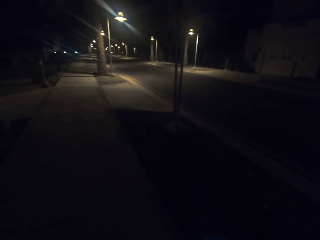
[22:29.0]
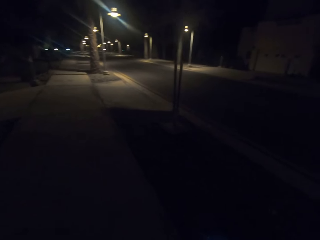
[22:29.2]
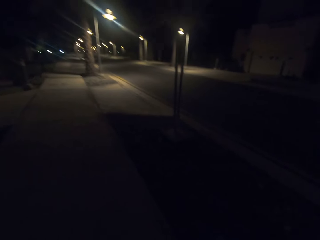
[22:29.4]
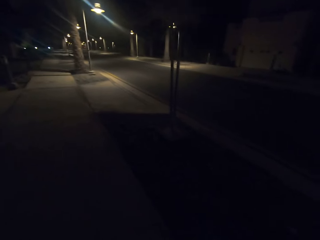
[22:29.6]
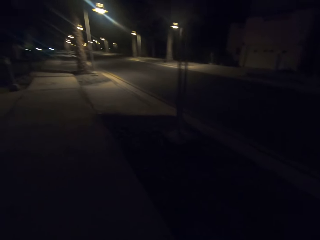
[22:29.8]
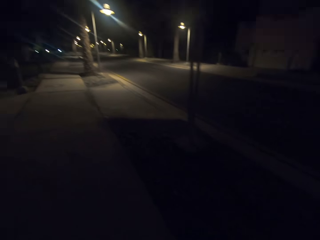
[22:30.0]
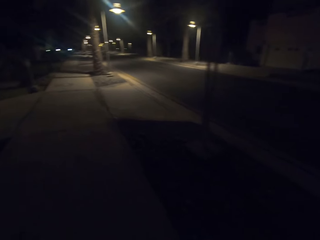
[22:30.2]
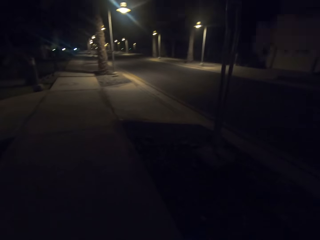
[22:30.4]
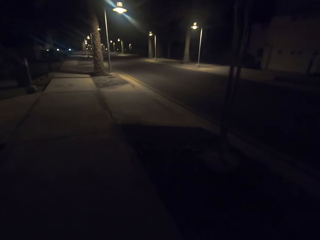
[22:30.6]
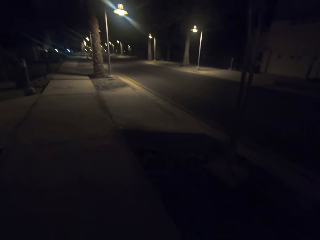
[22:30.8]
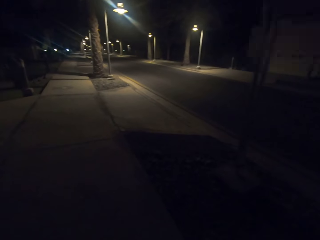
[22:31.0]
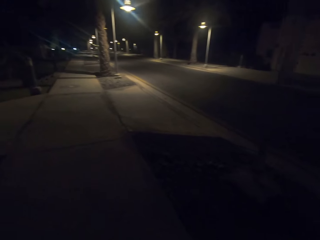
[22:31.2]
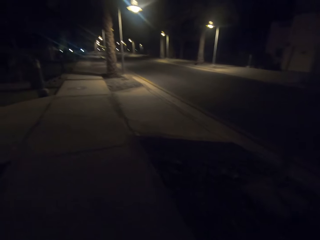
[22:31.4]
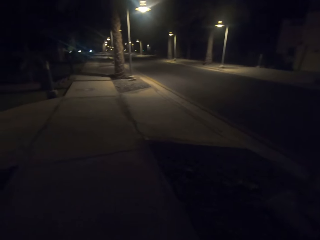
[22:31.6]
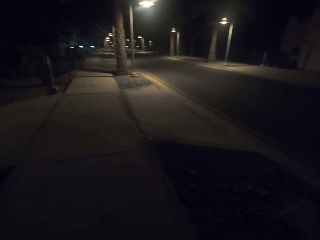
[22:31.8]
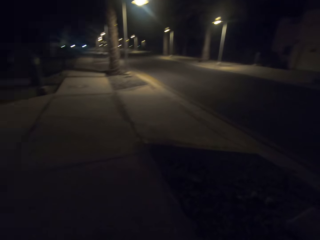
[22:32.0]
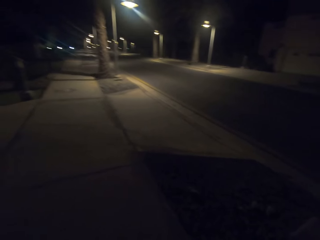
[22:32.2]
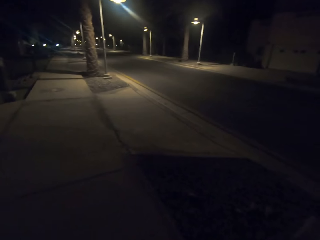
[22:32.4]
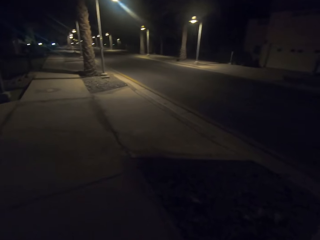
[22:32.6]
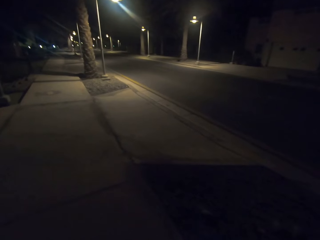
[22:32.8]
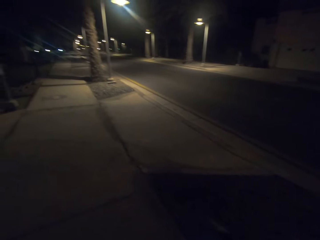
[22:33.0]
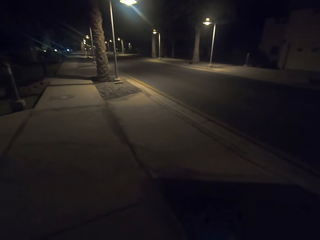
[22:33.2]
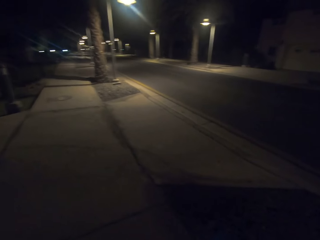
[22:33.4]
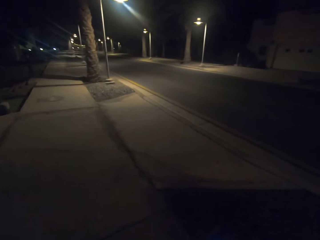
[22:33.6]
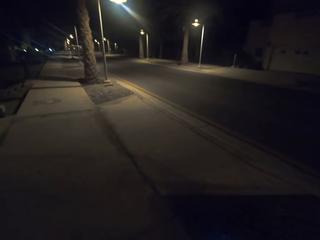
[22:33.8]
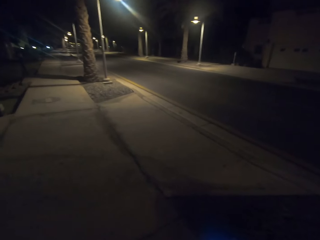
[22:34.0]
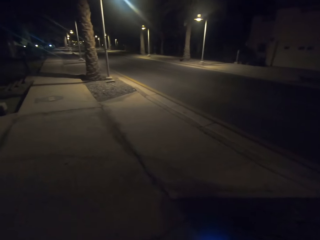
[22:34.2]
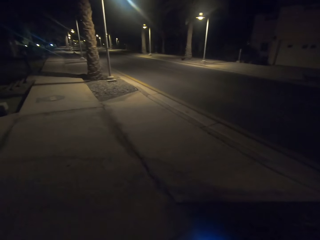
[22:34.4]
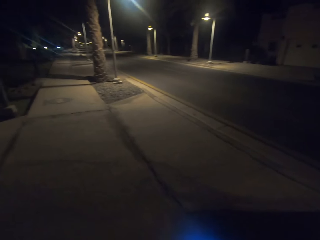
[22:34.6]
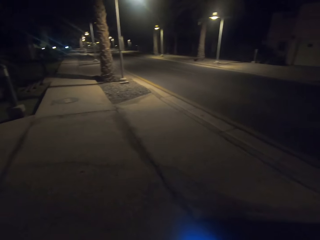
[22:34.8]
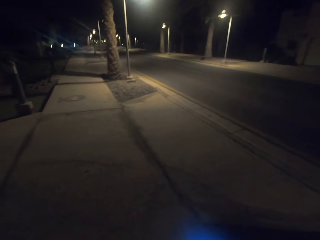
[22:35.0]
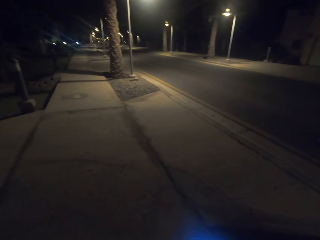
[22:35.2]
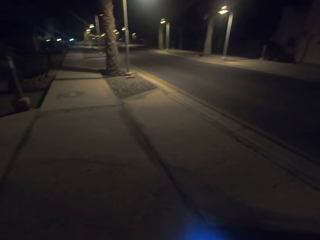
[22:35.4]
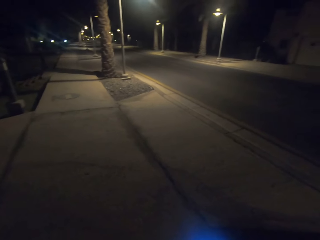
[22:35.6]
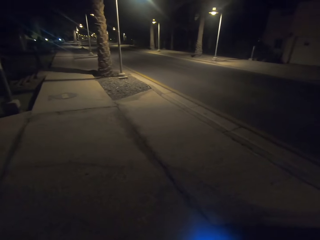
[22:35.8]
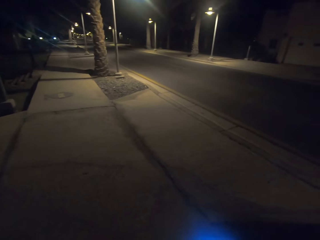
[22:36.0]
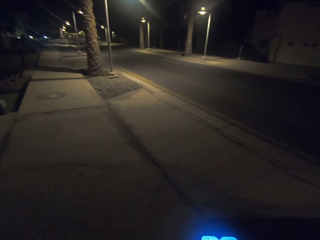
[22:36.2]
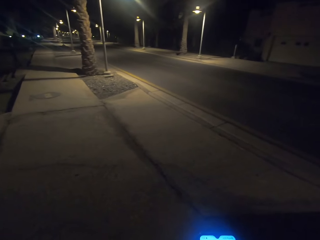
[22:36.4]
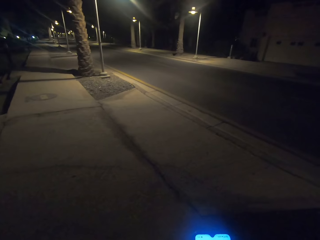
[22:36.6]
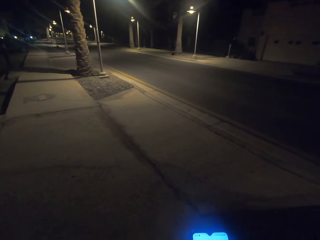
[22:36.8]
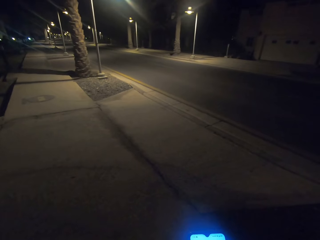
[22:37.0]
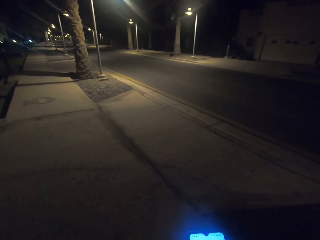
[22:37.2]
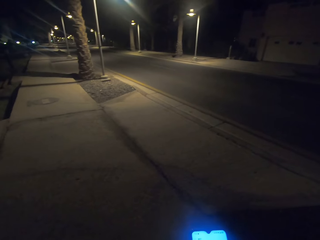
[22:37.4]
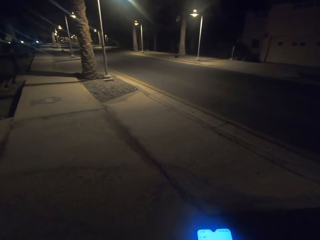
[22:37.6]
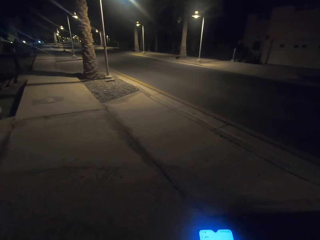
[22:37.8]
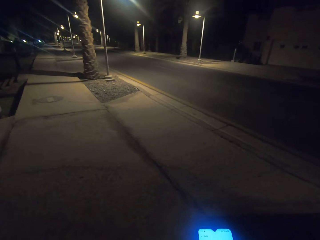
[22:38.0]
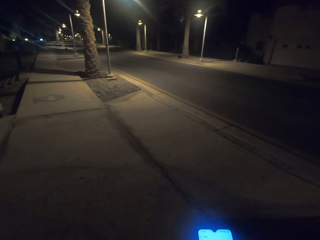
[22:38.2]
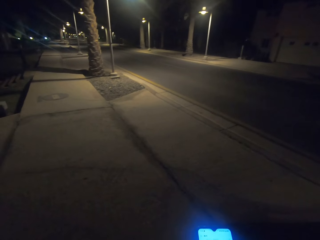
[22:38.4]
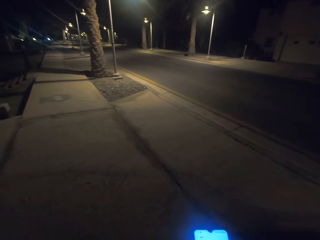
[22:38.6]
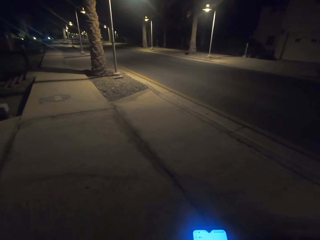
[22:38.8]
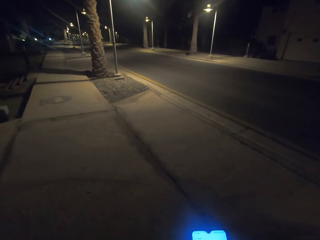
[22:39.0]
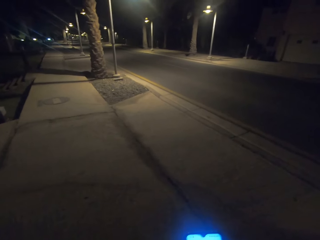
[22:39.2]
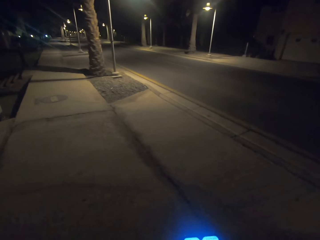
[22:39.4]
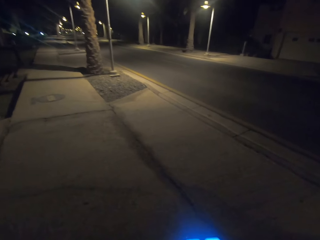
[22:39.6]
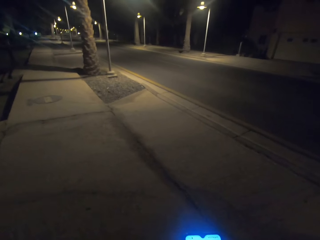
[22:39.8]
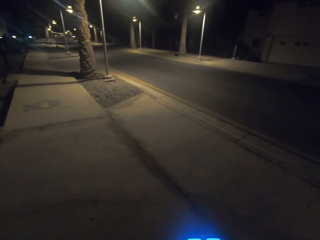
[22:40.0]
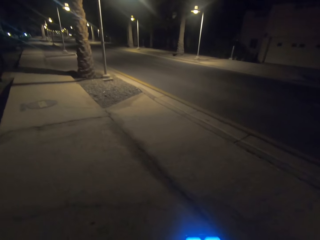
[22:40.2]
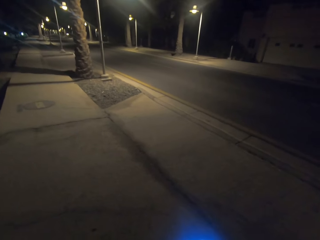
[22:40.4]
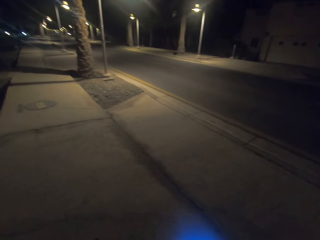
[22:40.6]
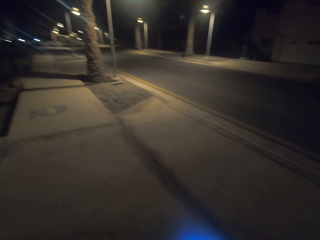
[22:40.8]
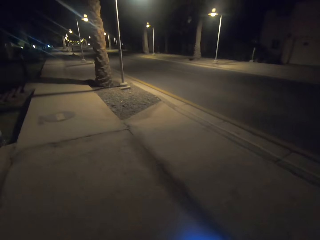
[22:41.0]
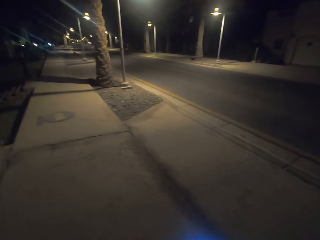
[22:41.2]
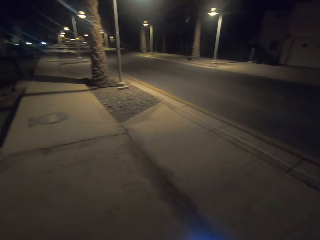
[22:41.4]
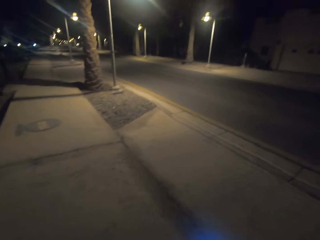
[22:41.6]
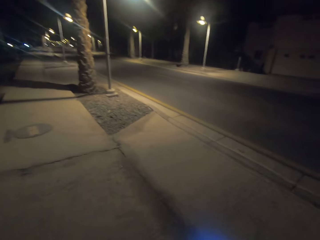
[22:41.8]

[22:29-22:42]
The camera wearer looks at the phone.

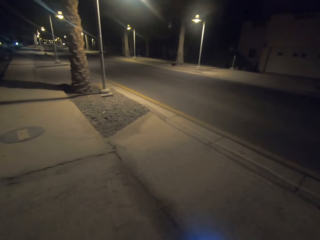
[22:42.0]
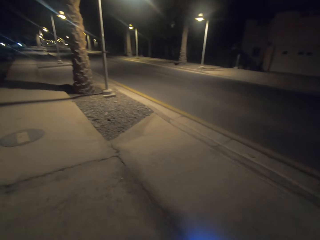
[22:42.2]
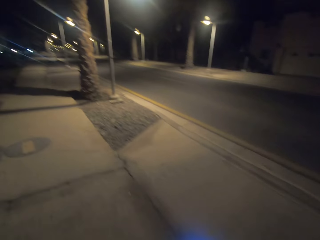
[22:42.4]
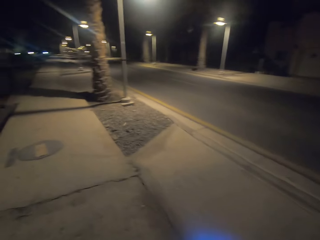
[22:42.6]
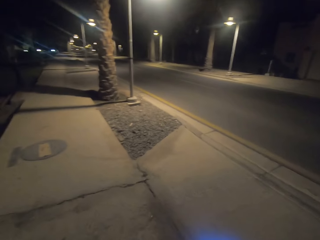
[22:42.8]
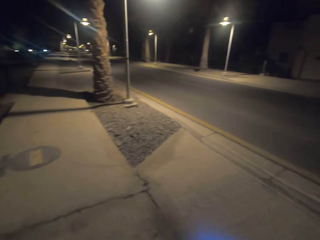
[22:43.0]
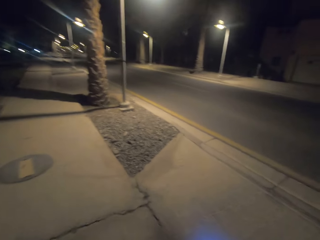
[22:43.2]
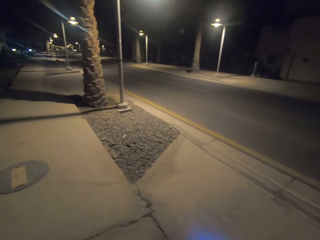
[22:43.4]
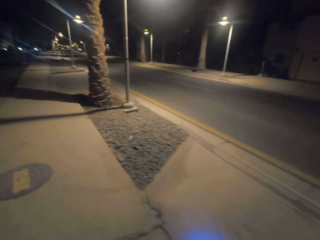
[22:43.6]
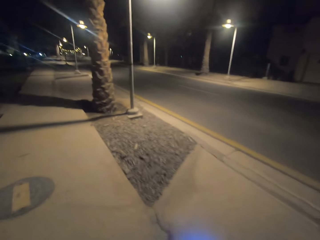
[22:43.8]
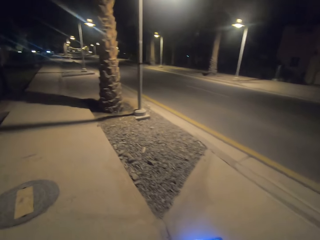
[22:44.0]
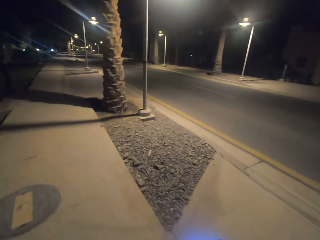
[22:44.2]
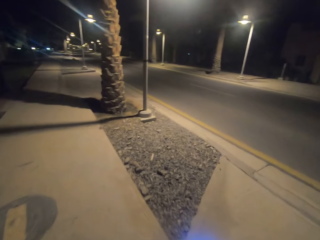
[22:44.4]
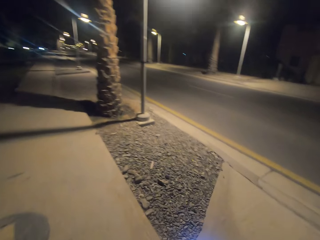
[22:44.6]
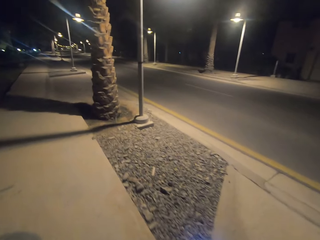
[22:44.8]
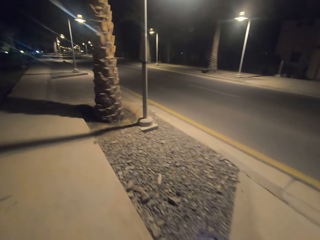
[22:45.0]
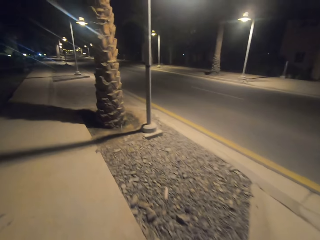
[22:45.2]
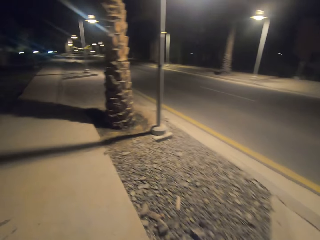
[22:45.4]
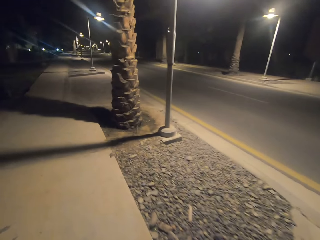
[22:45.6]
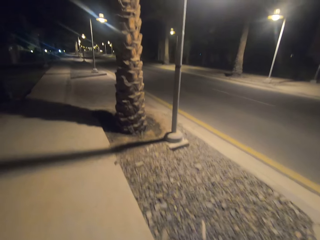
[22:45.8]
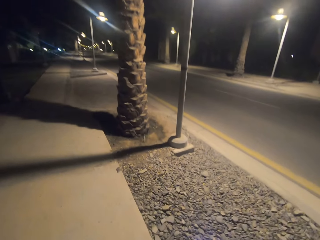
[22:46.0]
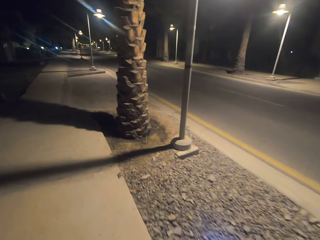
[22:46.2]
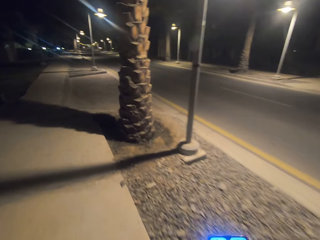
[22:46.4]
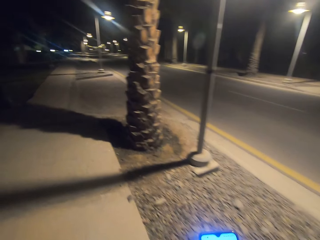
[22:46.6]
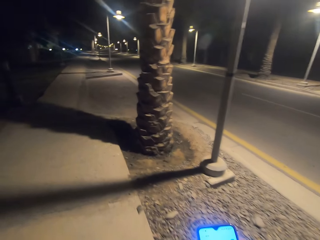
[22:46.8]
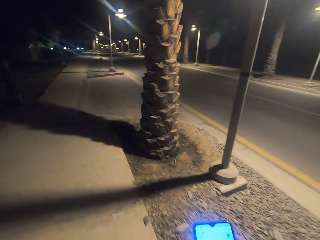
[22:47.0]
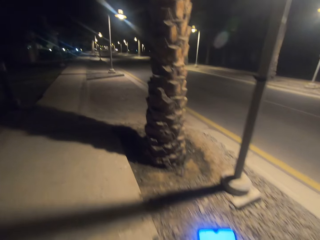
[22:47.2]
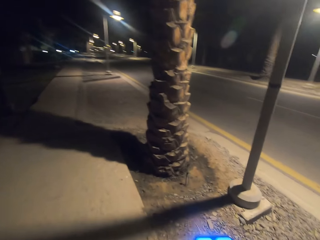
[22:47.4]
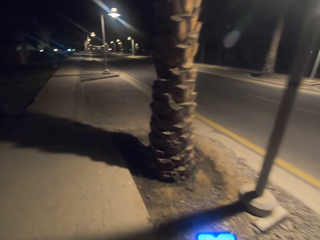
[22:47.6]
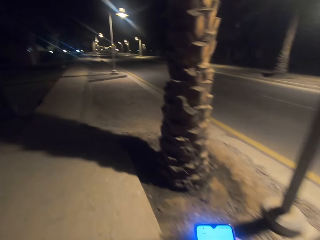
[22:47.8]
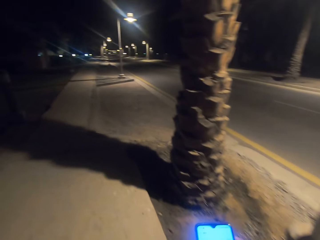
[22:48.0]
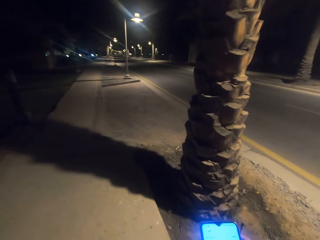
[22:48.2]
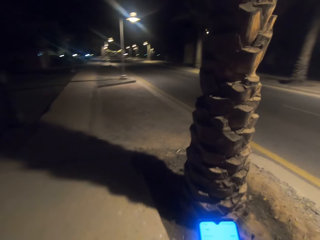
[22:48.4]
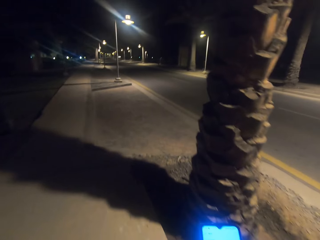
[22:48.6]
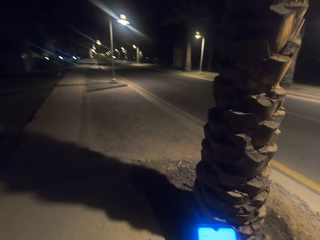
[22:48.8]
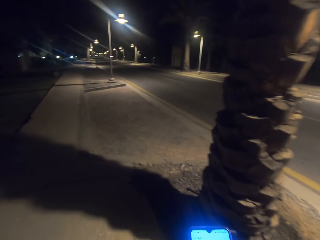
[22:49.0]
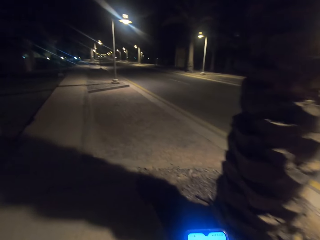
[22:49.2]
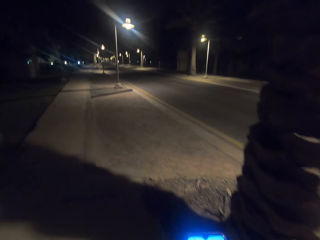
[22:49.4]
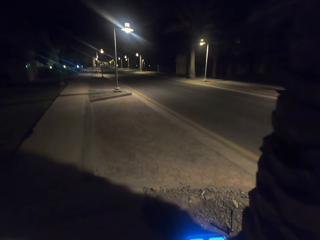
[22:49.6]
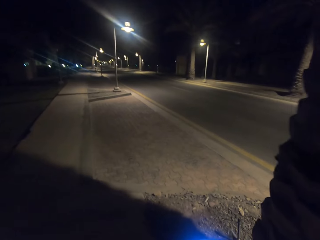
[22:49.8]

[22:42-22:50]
The camera wearer walks on the sidewalk. They use the phone.
